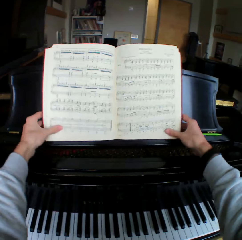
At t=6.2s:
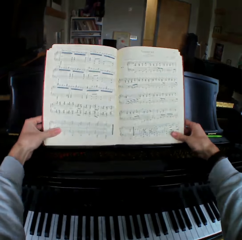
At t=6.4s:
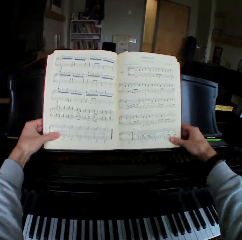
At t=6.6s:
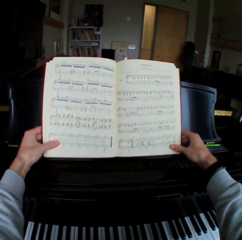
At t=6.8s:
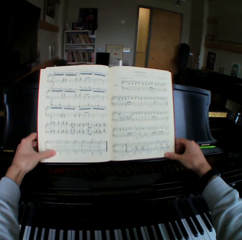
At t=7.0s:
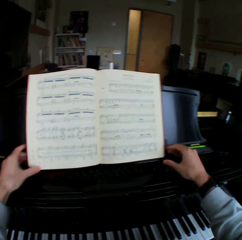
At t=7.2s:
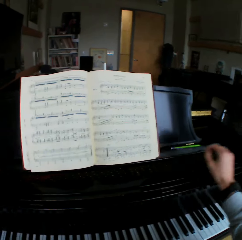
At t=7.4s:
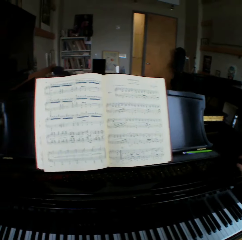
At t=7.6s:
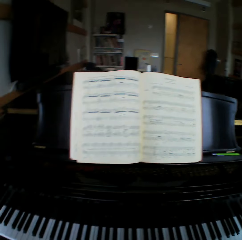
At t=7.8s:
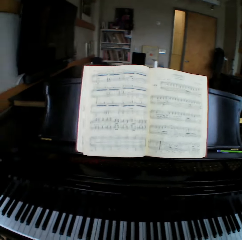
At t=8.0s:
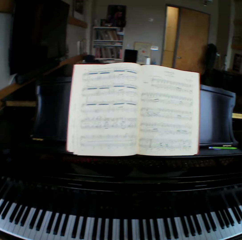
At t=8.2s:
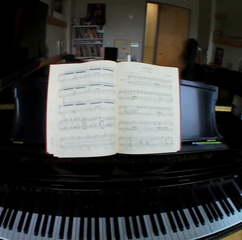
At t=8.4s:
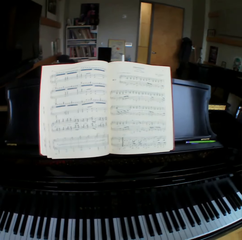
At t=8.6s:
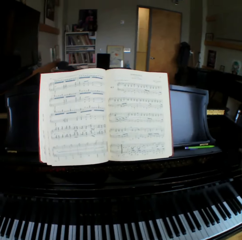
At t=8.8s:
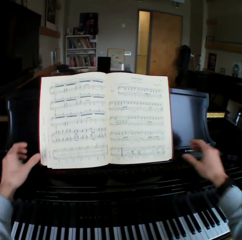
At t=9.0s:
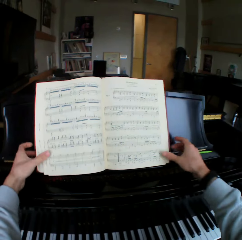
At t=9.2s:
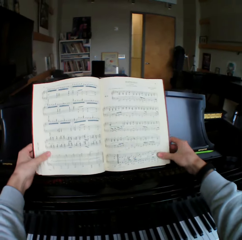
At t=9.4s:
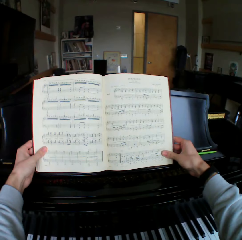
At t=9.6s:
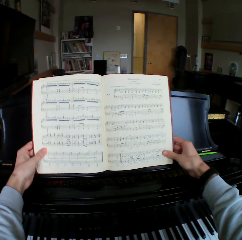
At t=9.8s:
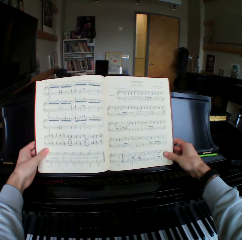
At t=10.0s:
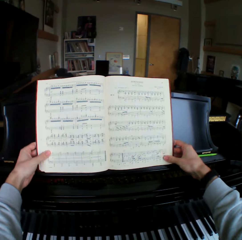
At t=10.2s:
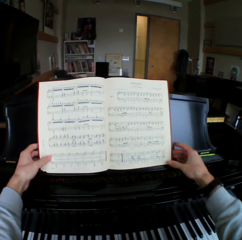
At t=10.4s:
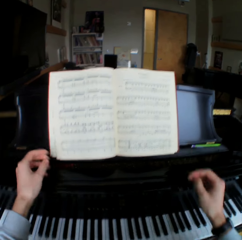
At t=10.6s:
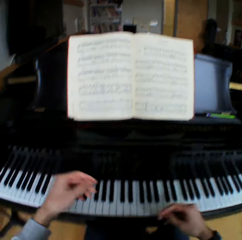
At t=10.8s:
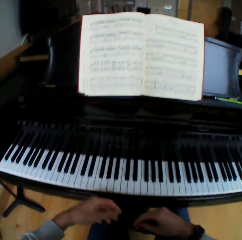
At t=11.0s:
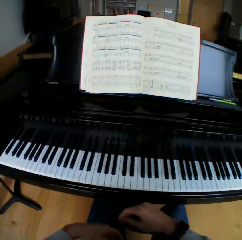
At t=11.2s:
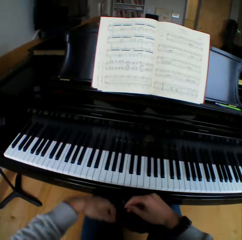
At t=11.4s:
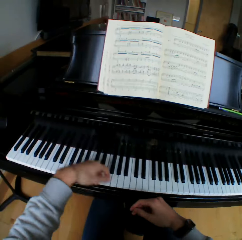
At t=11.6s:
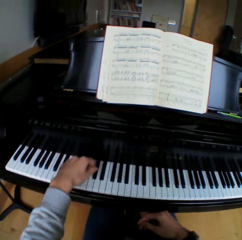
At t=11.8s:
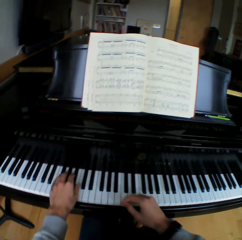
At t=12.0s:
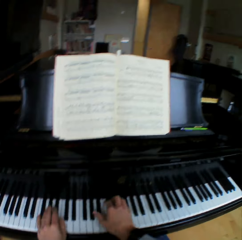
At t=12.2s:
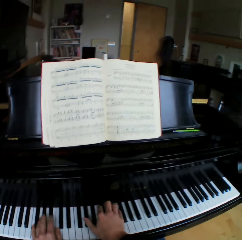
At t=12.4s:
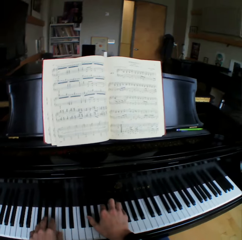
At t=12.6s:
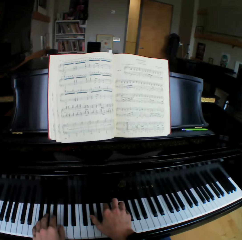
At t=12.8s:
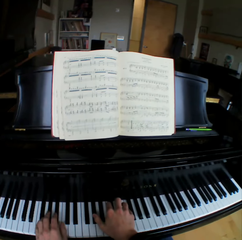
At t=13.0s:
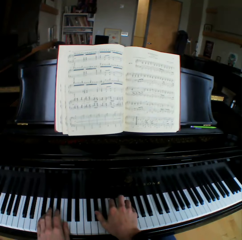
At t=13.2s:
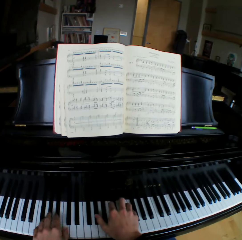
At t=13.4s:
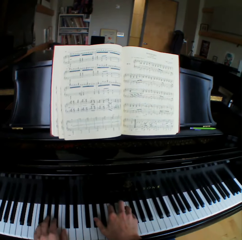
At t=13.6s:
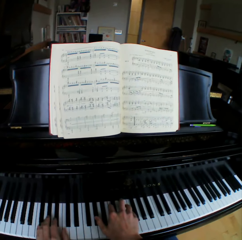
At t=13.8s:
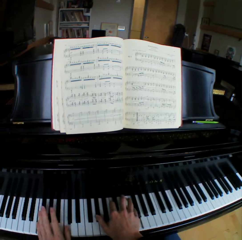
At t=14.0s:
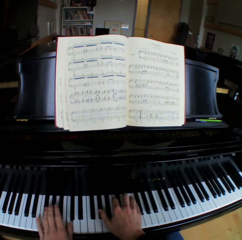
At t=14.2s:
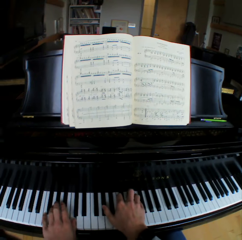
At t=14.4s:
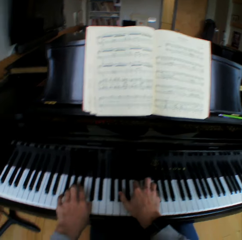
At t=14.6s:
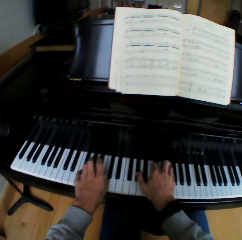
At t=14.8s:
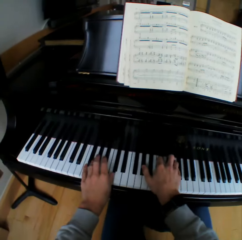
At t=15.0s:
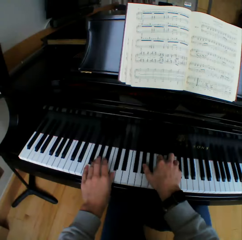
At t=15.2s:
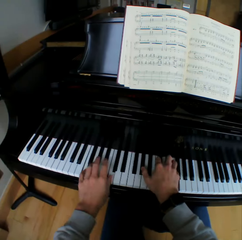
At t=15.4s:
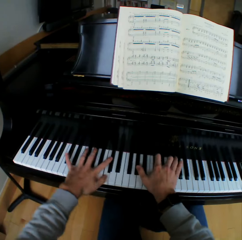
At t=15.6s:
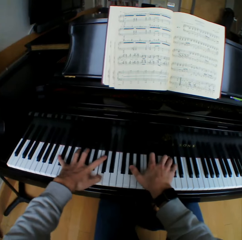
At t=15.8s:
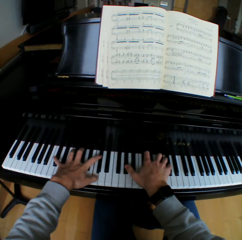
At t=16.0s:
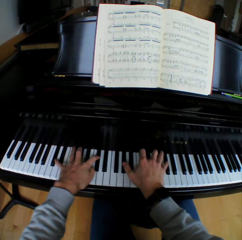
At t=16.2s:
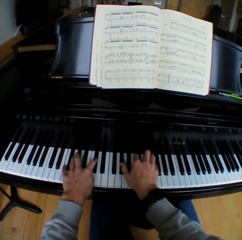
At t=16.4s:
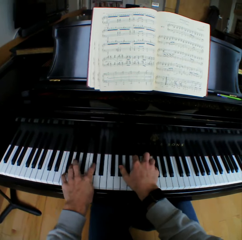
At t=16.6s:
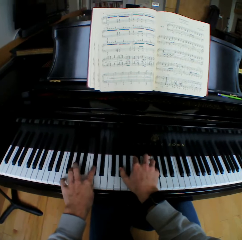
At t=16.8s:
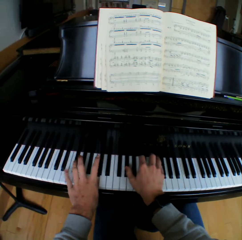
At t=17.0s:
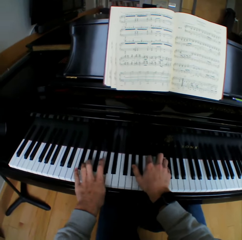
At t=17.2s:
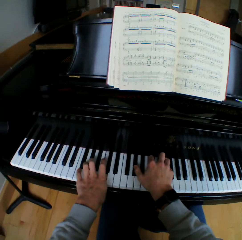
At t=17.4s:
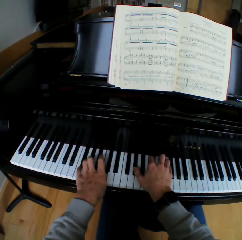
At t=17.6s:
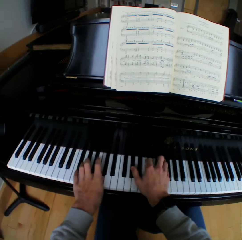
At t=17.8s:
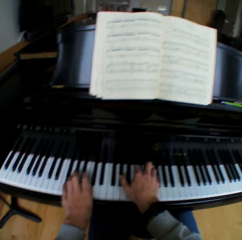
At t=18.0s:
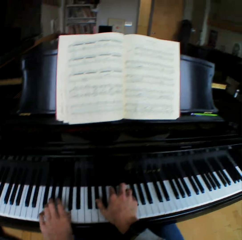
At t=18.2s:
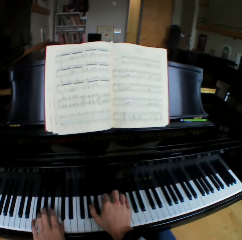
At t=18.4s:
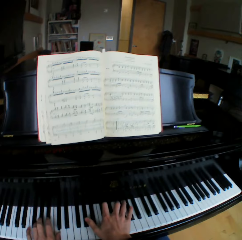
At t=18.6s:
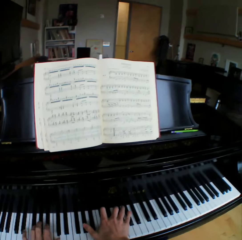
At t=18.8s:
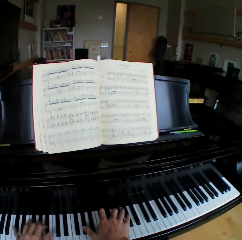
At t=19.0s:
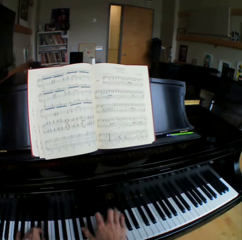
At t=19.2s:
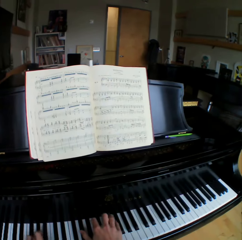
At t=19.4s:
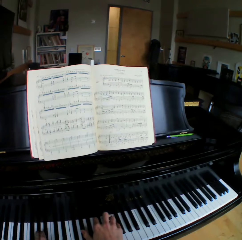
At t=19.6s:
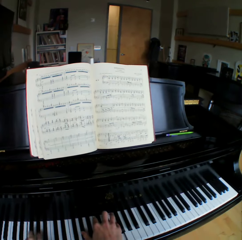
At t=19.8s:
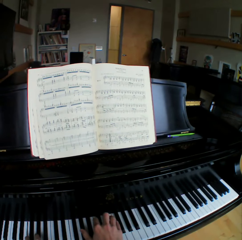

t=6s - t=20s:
The camera wearer holds a book or music manuscript with both his hands. He adjusts the music manuscript on the music rack of a piano with both hands. He stares at the book. He holds the book with both his hands. He adjusts the music manuscript on the music rack of the piano with both hands. He moves his hands away from the book. He places both hands on the keyboard of the piano. He plays the piano with both his hands.

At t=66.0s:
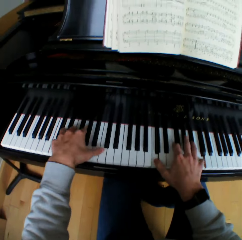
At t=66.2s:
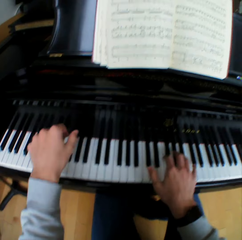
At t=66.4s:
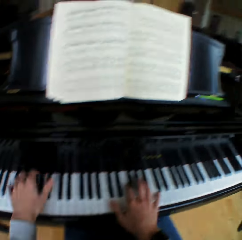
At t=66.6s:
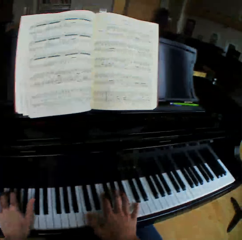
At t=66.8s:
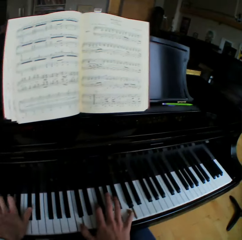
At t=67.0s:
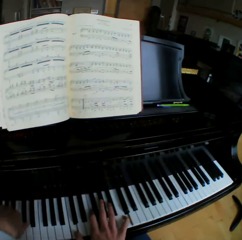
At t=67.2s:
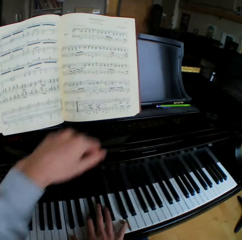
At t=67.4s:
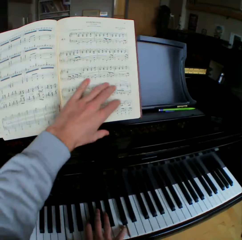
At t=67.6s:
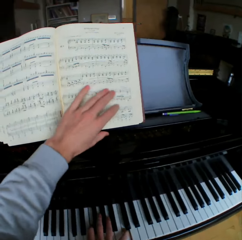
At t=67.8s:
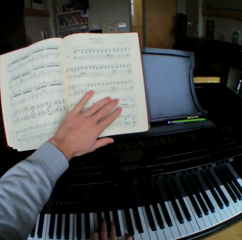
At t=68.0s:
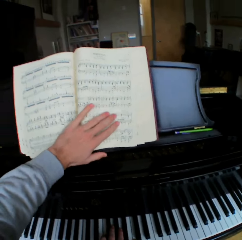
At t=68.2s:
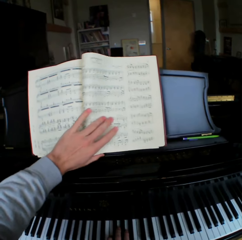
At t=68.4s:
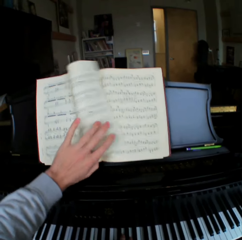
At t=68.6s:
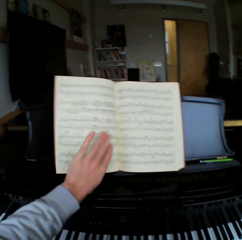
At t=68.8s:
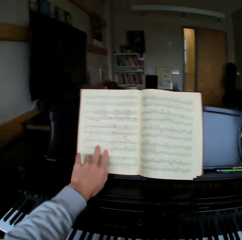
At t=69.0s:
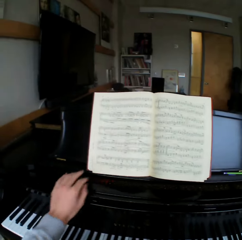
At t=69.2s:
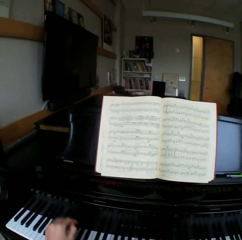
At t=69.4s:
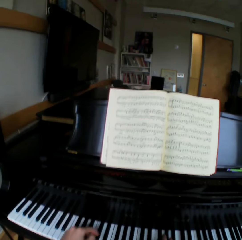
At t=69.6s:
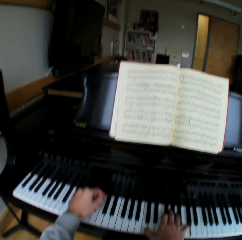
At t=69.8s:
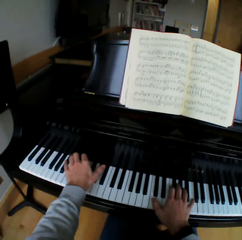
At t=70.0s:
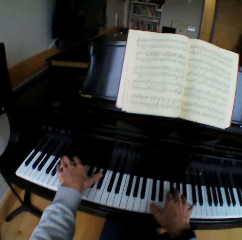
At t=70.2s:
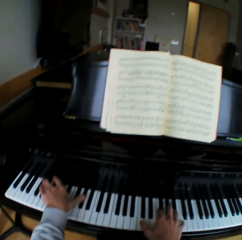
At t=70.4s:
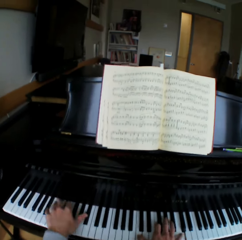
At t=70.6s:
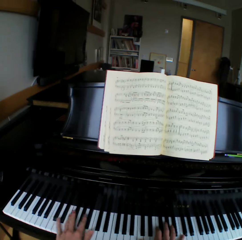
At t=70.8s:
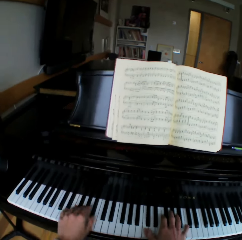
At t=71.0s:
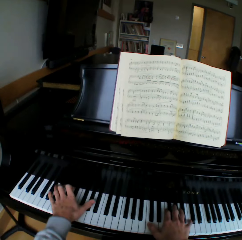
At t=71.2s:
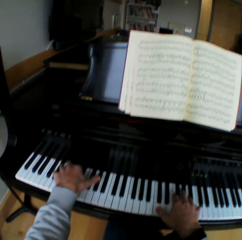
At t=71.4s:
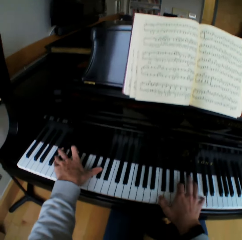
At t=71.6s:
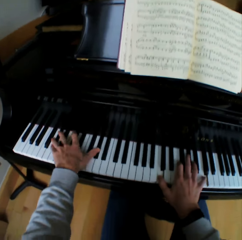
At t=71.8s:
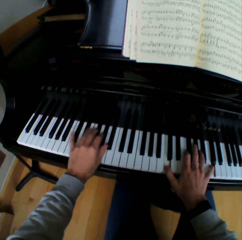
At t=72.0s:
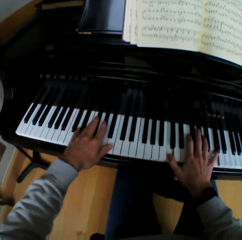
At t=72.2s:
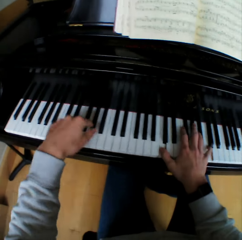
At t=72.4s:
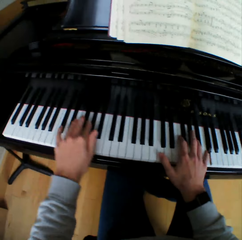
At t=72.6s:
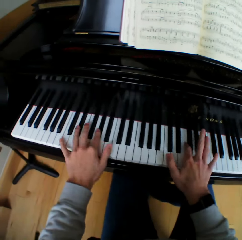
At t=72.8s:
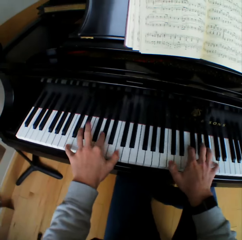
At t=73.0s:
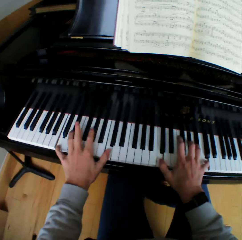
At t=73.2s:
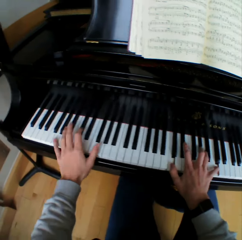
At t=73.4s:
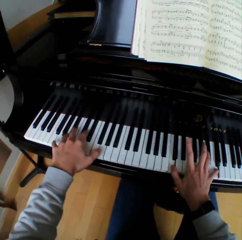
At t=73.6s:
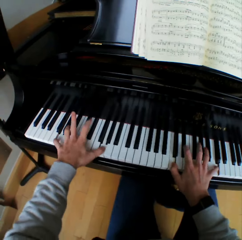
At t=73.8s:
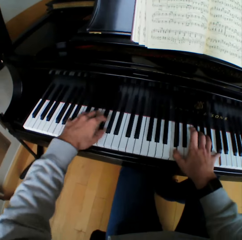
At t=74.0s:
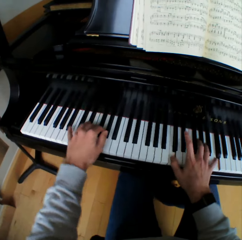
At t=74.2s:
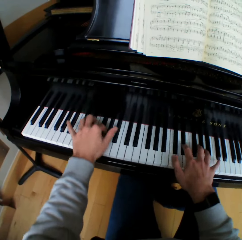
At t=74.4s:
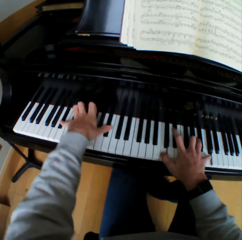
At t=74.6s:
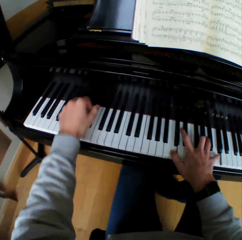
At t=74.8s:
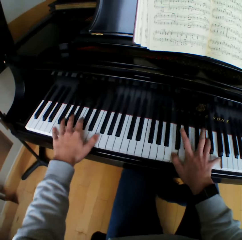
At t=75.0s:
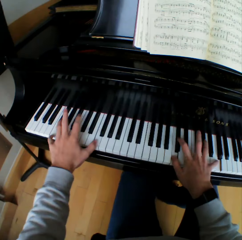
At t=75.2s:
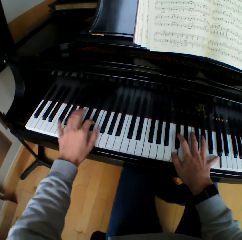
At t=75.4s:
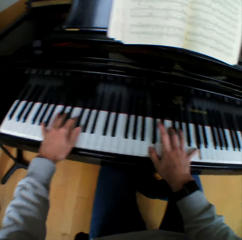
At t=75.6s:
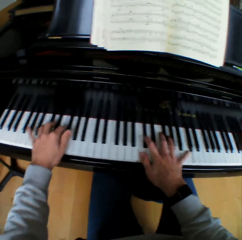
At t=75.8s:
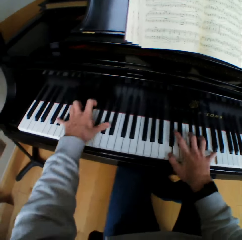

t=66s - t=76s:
The camera wearer flips a page of the music manuscript with his left hand. He plays the piano with both hands.

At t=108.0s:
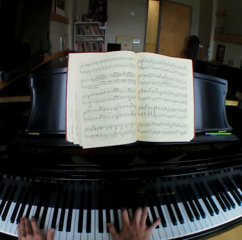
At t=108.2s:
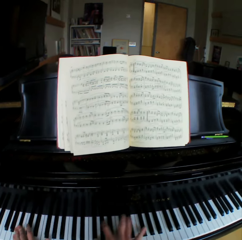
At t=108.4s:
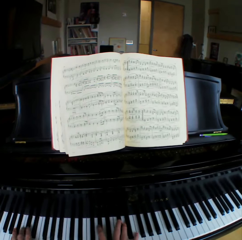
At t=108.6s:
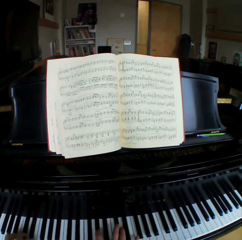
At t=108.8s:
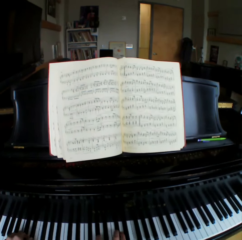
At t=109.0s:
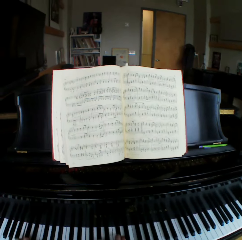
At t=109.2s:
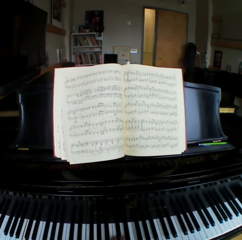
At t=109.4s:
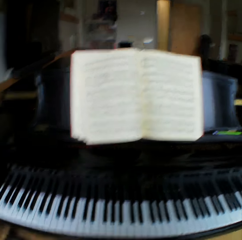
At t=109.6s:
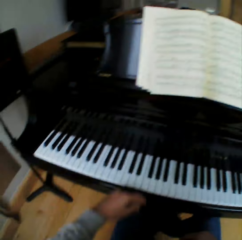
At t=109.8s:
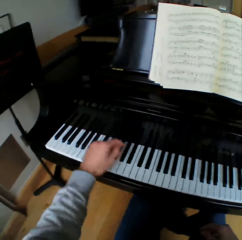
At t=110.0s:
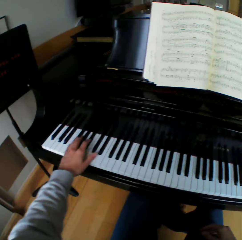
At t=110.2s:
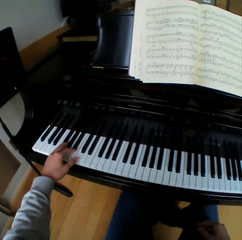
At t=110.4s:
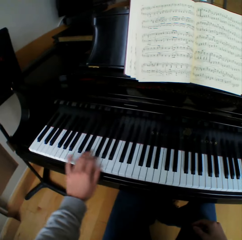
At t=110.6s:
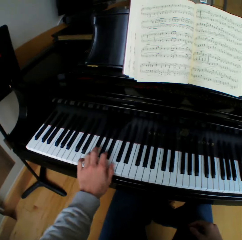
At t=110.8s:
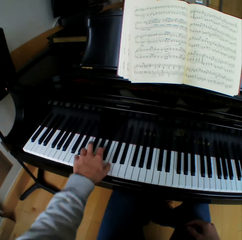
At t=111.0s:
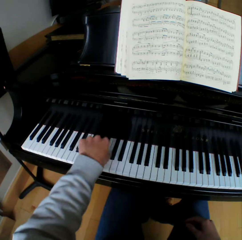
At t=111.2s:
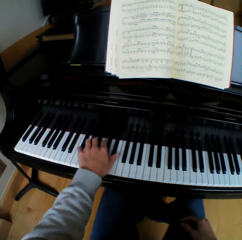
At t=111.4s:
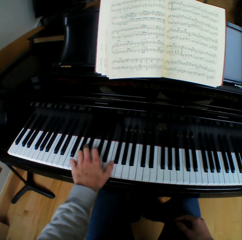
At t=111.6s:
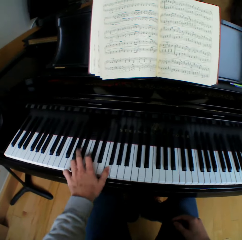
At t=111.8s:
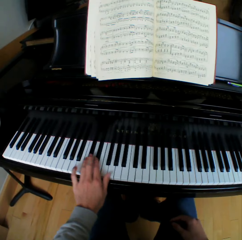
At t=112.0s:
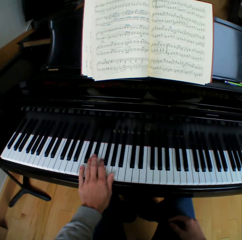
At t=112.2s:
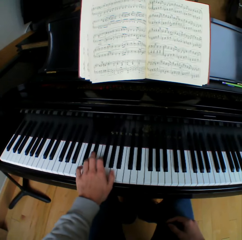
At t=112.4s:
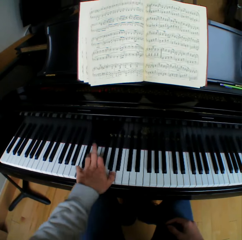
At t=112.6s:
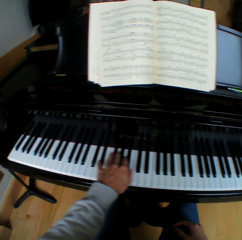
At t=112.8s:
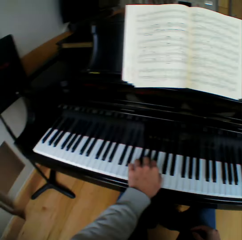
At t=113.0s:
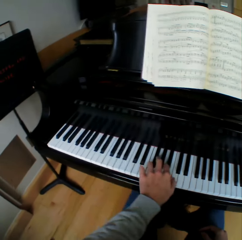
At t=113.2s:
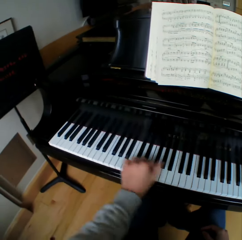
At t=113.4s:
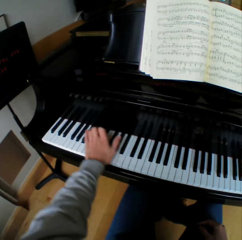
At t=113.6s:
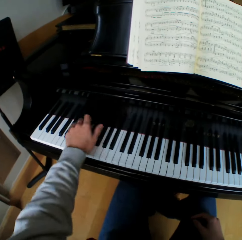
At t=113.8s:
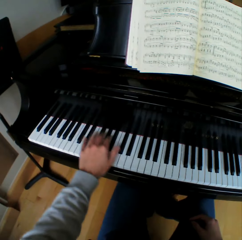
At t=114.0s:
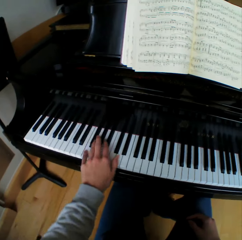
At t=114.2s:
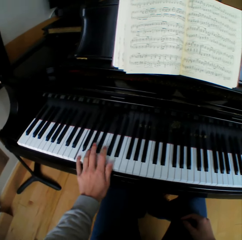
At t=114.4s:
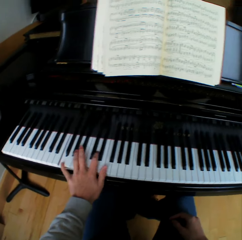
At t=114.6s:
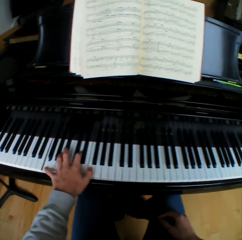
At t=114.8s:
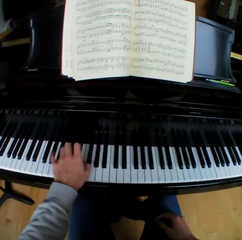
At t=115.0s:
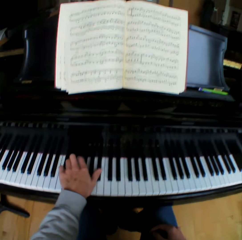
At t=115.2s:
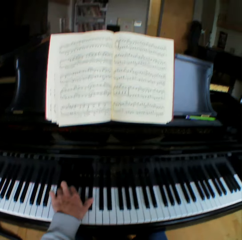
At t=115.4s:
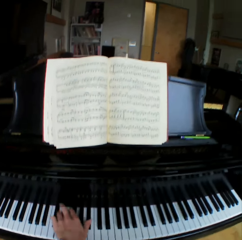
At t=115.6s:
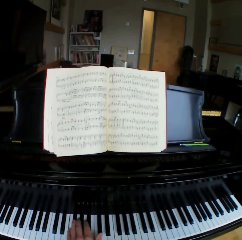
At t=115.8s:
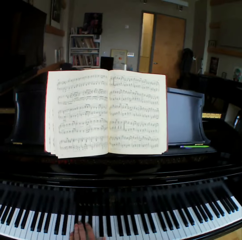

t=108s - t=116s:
The camera wearer plays the piano with his left hand. He places his right hand on his right thigh.
